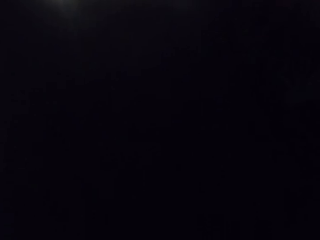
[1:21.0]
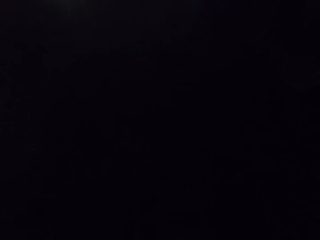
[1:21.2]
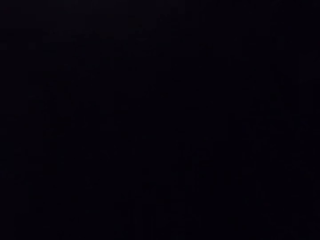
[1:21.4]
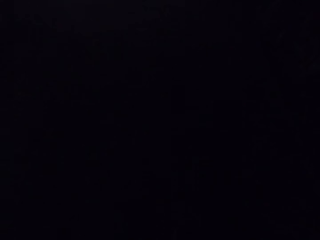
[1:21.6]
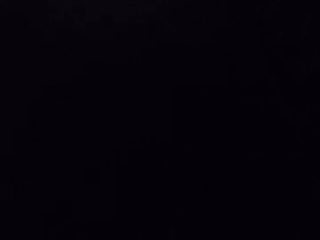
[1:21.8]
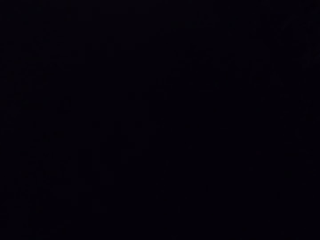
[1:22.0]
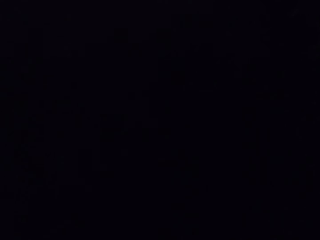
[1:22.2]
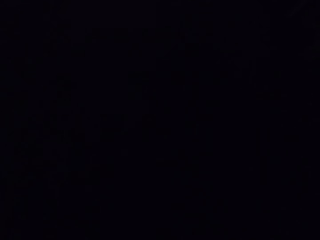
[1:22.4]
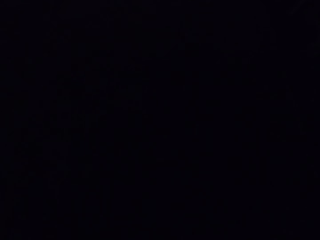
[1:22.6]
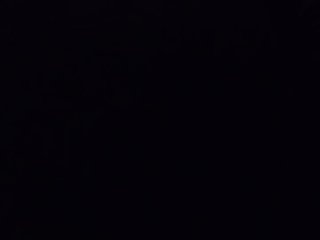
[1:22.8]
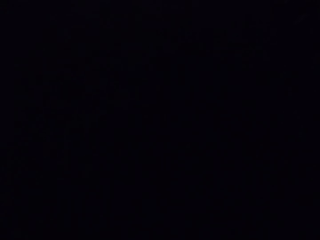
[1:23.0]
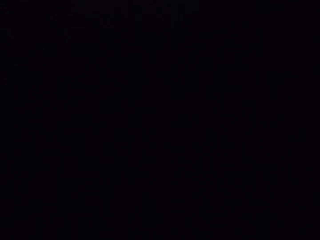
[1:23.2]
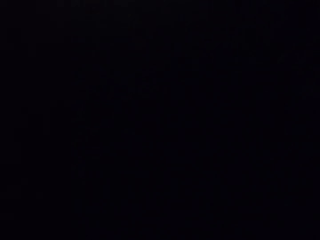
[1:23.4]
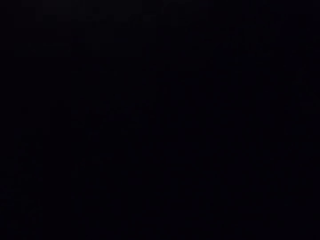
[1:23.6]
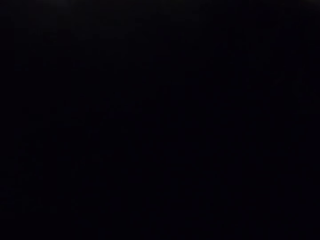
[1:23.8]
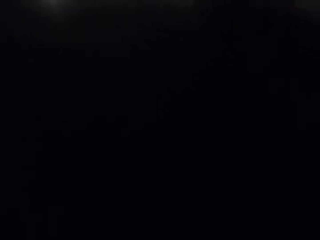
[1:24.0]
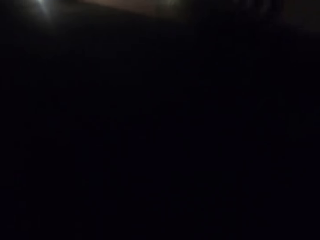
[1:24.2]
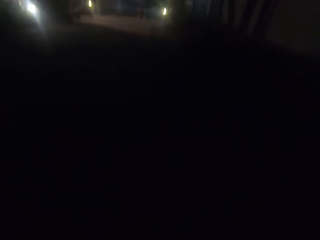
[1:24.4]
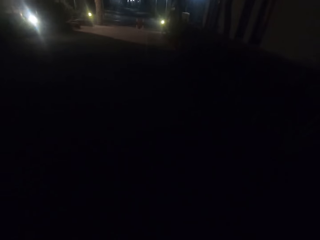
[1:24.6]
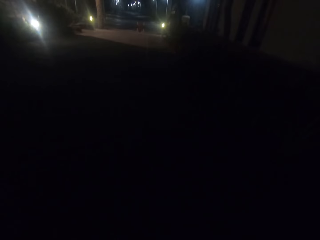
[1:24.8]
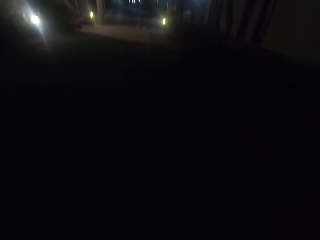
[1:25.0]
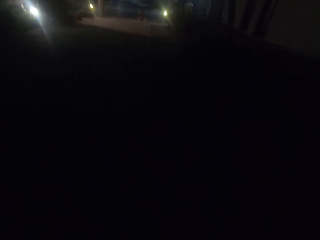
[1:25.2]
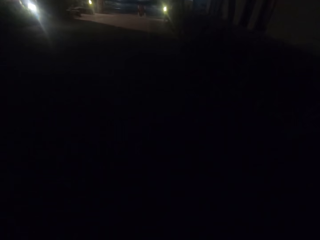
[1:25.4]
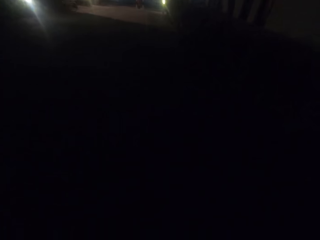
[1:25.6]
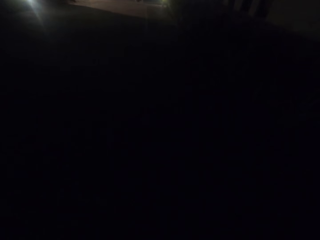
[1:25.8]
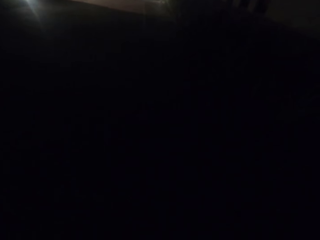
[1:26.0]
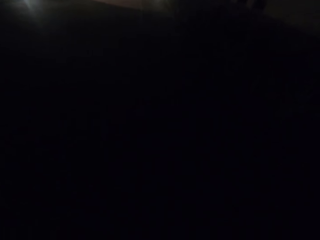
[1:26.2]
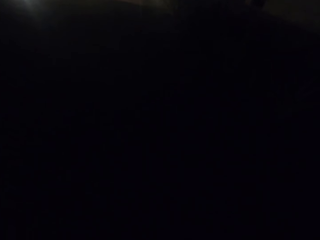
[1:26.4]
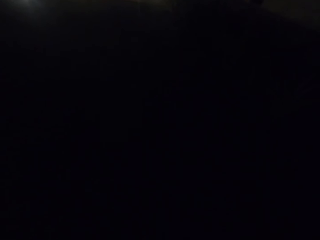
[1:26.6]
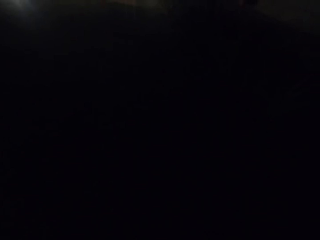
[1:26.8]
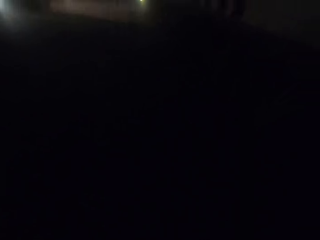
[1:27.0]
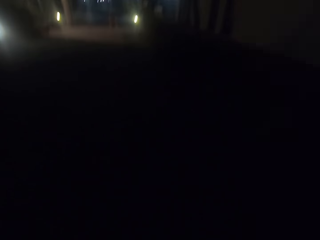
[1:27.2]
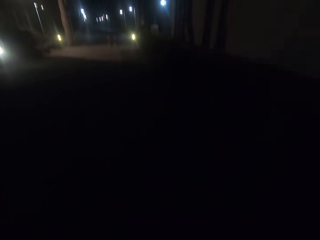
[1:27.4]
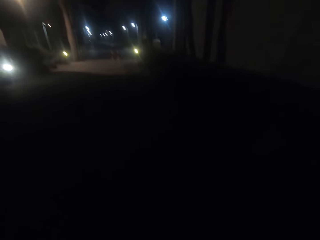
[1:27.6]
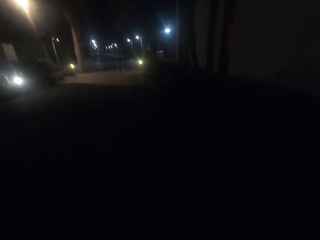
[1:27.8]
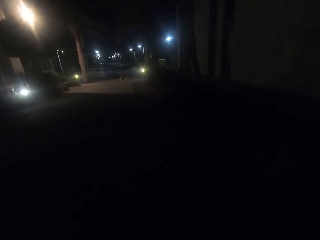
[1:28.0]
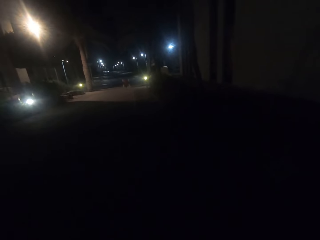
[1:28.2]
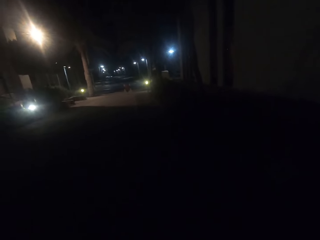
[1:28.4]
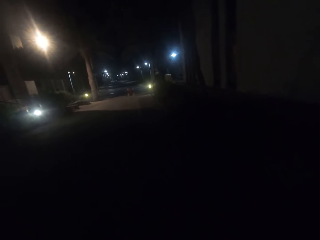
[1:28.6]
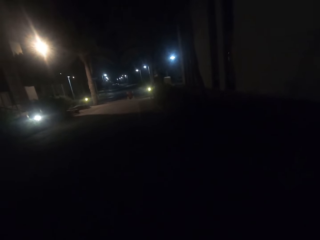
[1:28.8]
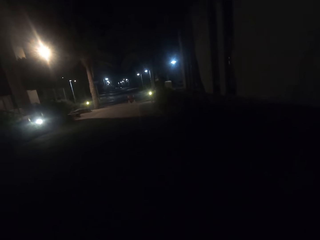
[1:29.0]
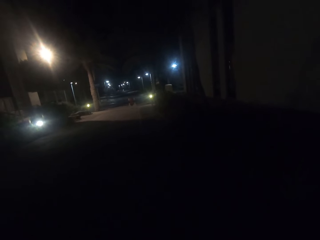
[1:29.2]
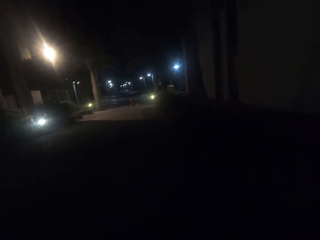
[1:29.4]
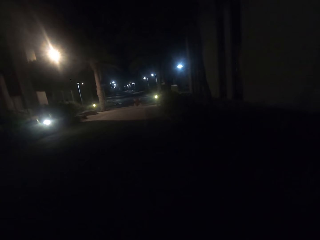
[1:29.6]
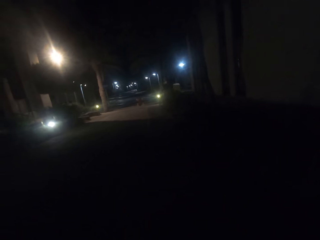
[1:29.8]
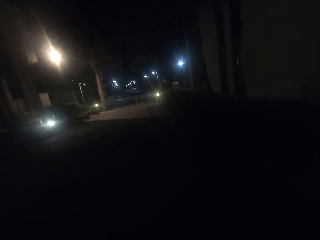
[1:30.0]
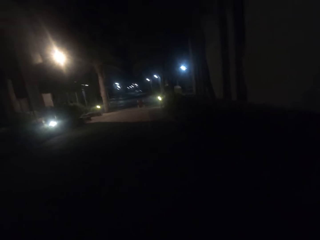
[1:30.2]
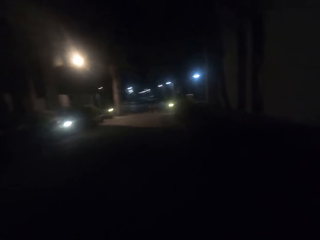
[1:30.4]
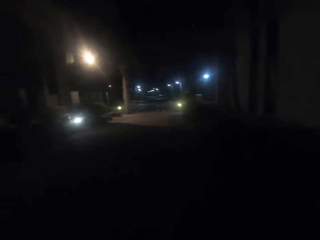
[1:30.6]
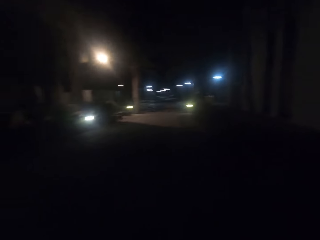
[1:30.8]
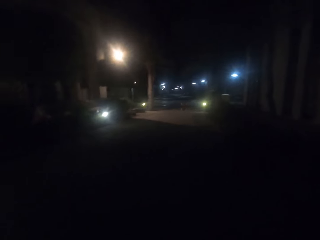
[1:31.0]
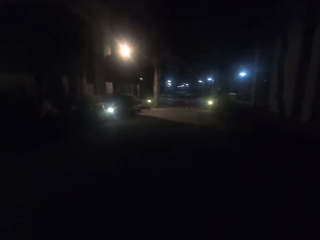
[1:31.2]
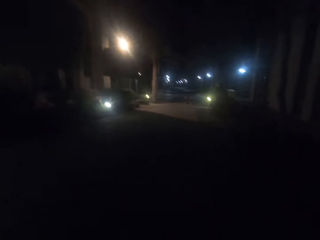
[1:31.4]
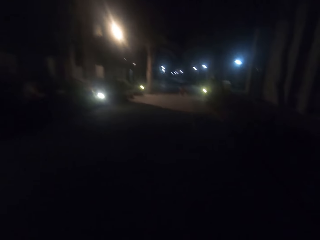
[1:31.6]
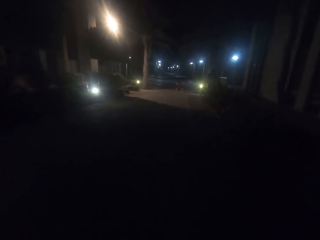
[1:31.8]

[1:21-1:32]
The camera wearer looks around the compound. They walk on the road.

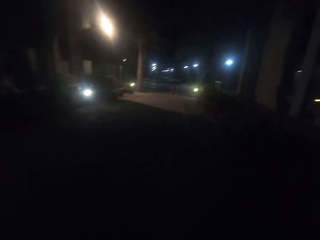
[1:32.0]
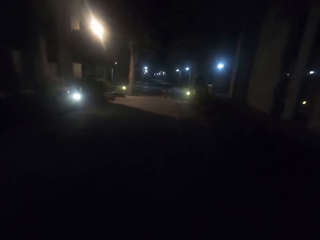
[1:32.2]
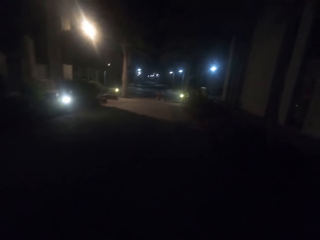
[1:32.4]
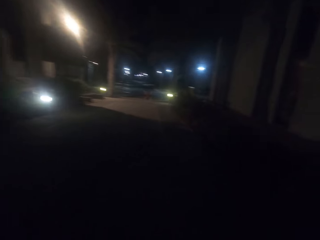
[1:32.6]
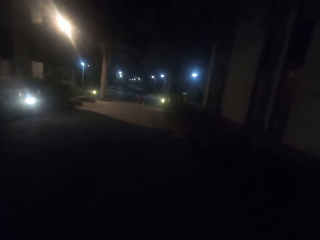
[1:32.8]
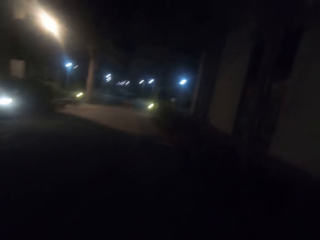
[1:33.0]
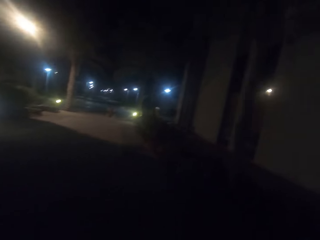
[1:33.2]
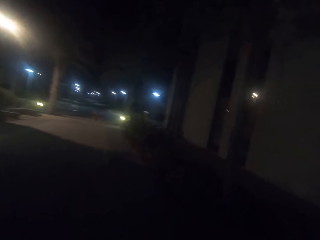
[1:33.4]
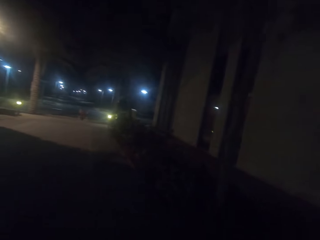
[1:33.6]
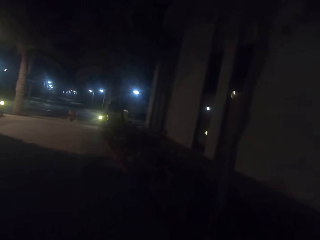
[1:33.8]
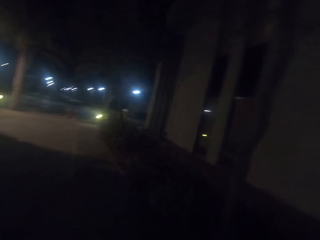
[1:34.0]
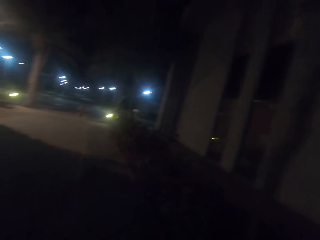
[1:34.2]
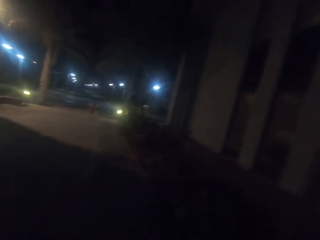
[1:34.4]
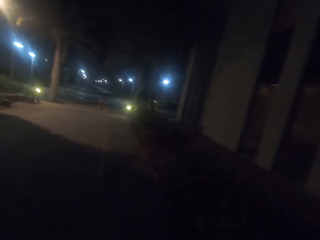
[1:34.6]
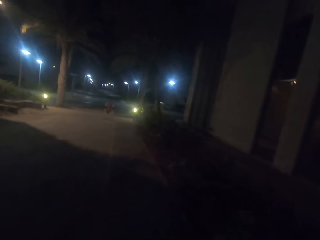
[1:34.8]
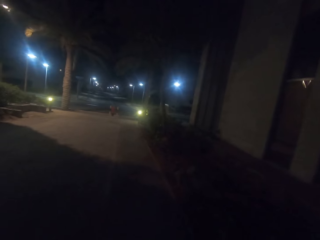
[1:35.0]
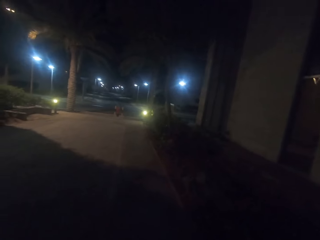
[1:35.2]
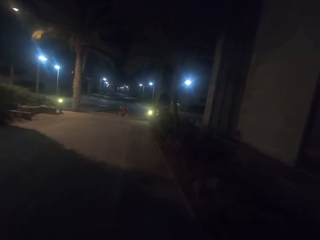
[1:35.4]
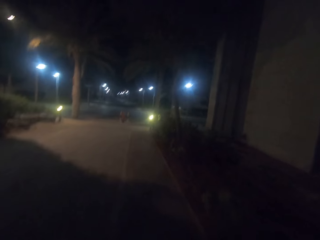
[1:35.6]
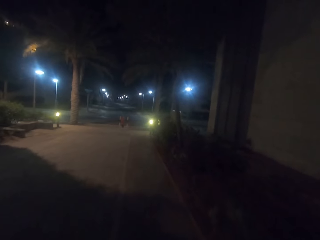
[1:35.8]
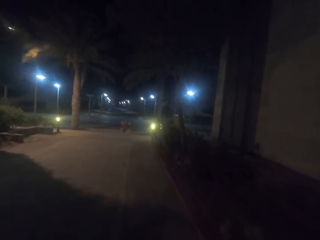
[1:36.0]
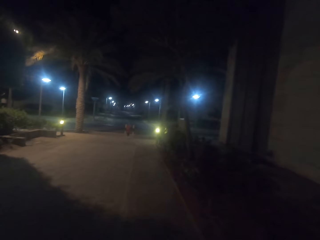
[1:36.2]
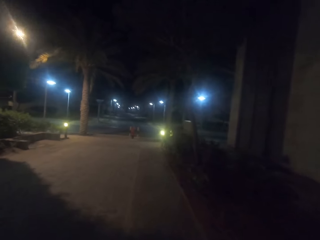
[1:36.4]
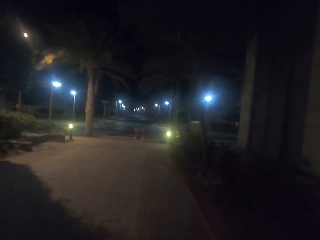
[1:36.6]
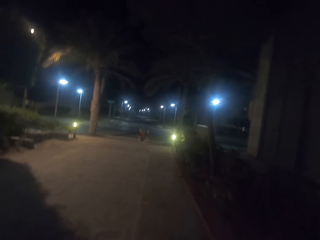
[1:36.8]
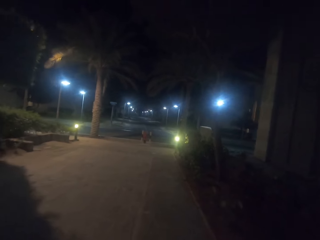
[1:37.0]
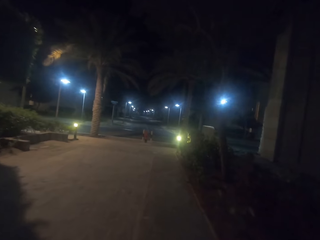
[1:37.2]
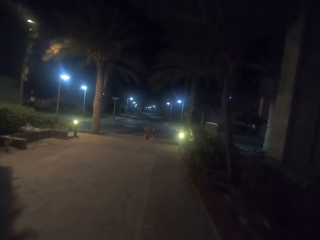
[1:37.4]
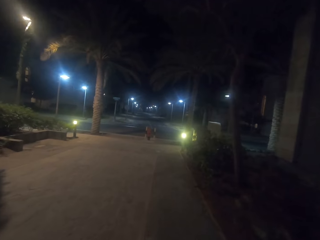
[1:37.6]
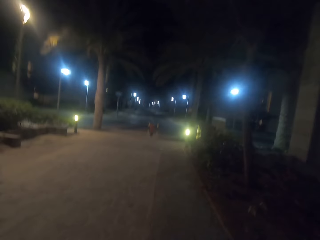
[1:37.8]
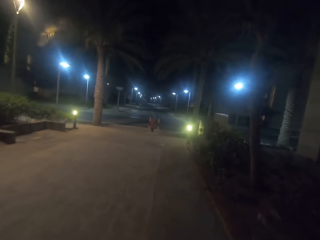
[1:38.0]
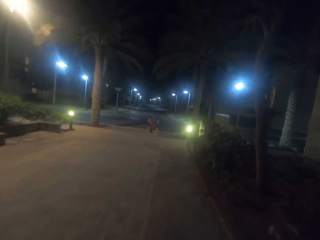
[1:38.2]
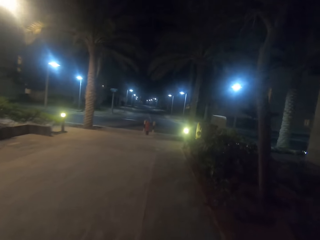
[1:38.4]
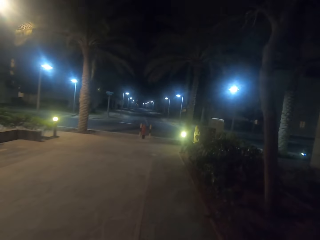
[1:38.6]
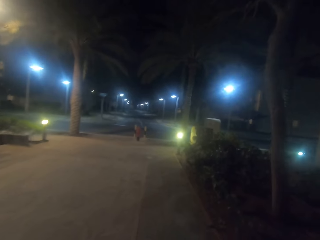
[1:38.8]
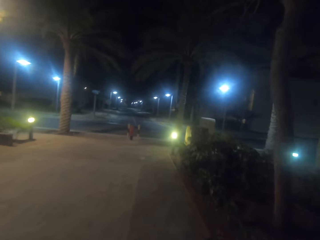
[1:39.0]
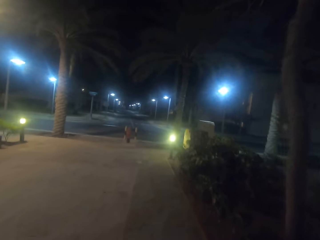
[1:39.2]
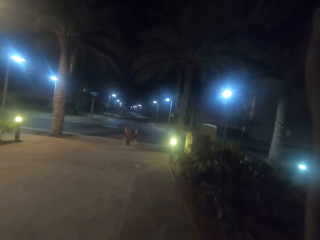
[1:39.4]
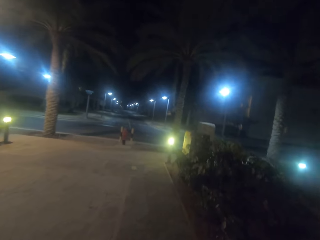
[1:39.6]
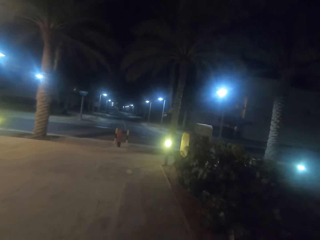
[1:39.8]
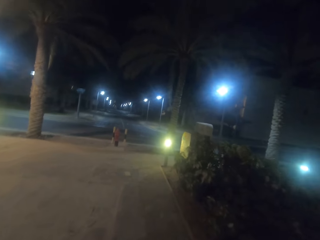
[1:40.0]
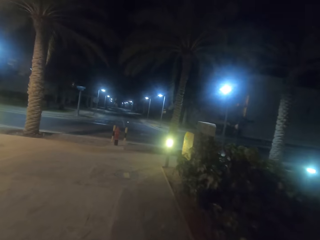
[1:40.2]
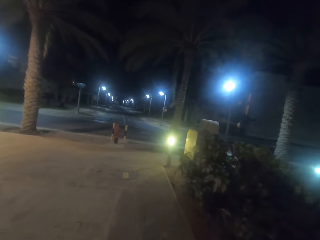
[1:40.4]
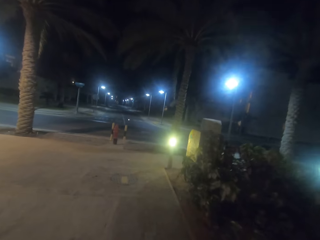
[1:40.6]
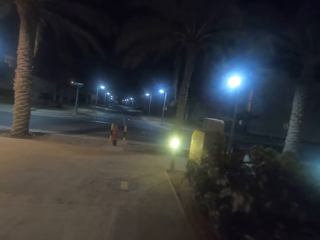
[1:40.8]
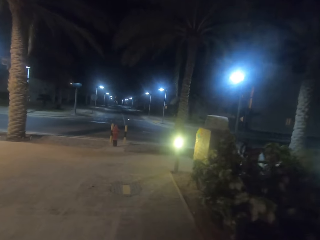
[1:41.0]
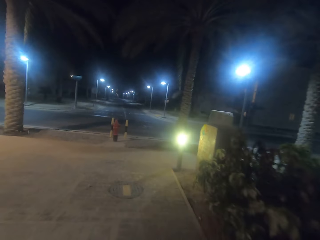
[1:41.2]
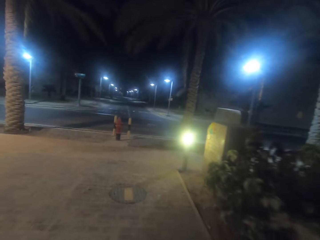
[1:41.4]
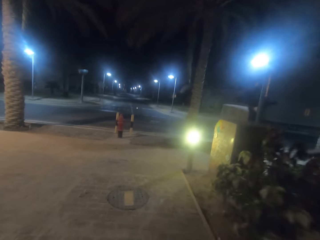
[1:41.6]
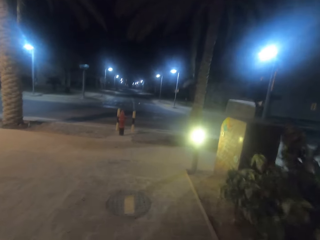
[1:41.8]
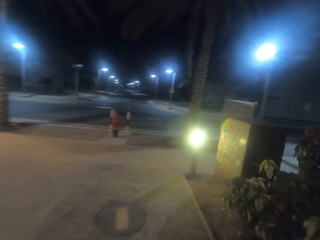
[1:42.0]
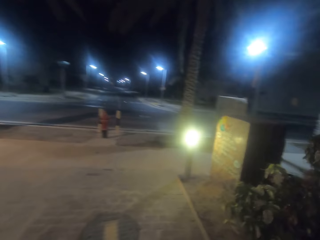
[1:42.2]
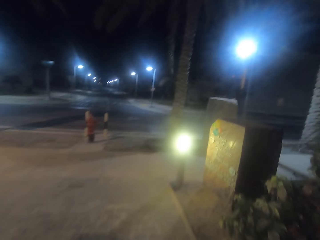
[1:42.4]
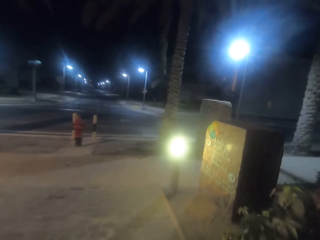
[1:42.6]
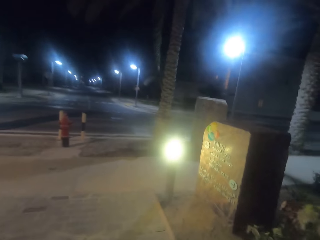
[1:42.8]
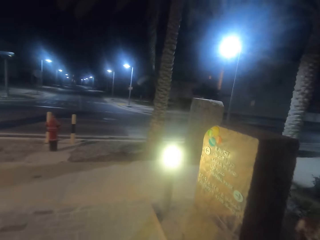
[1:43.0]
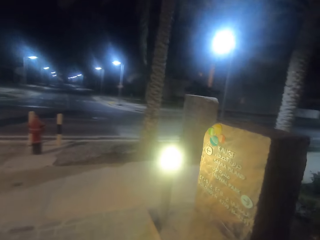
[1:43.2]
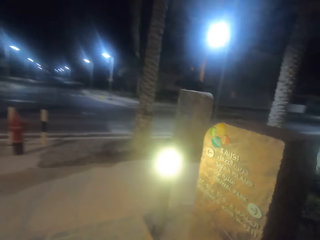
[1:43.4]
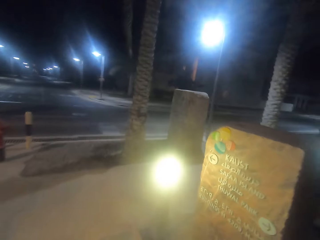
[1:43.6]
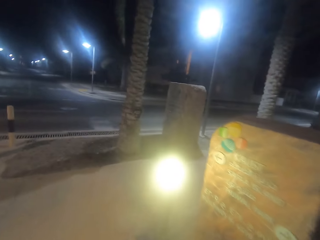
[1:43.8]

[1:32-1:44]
The camera wearer walks on the compound. They look at the lights.
